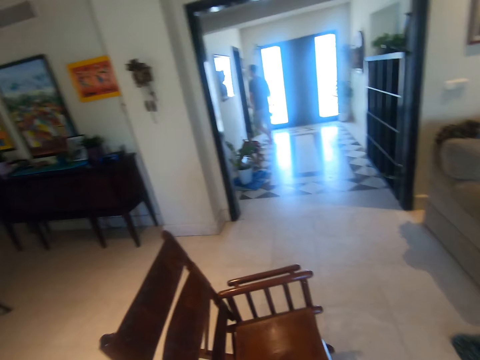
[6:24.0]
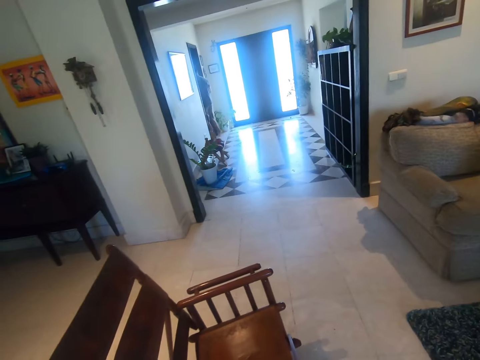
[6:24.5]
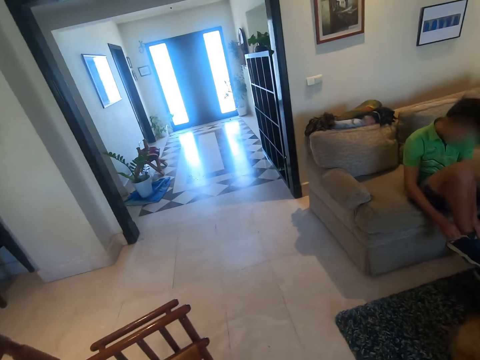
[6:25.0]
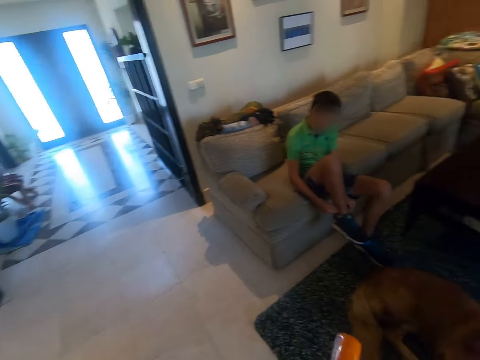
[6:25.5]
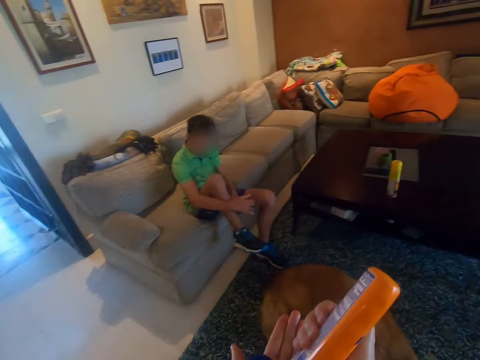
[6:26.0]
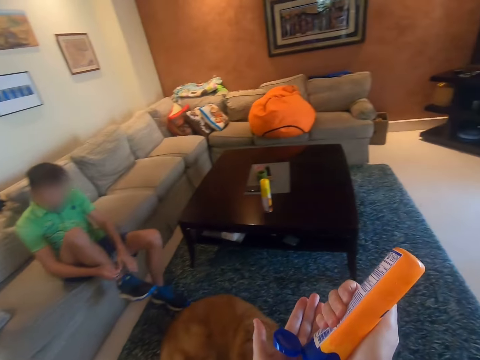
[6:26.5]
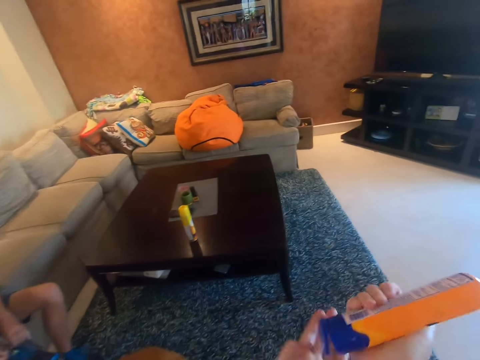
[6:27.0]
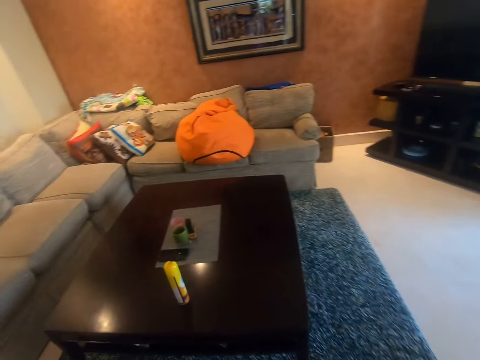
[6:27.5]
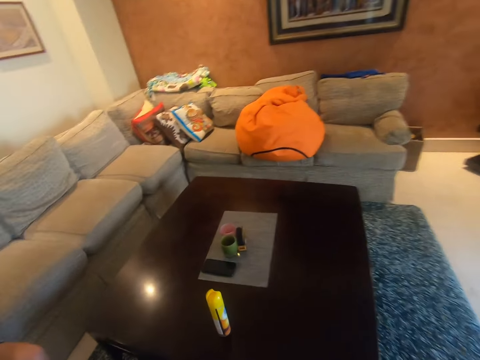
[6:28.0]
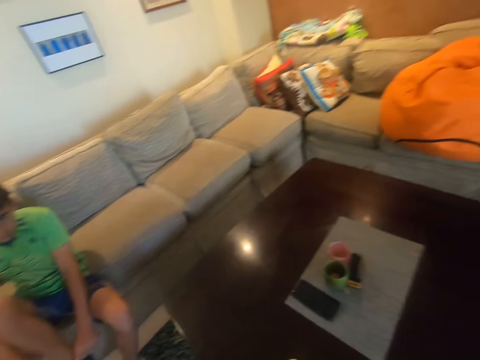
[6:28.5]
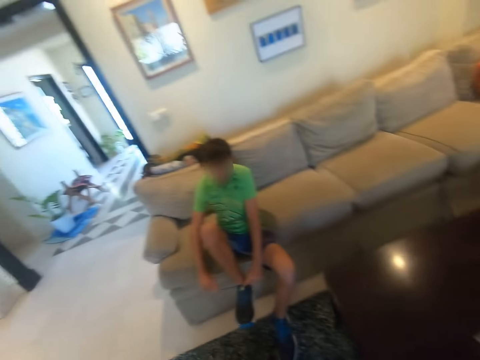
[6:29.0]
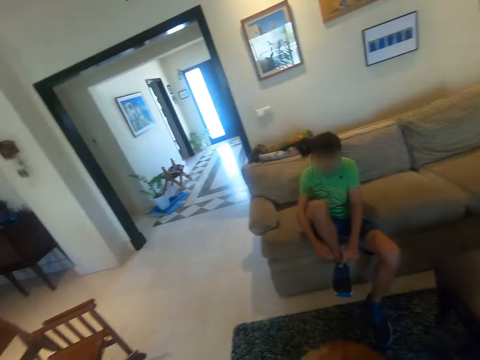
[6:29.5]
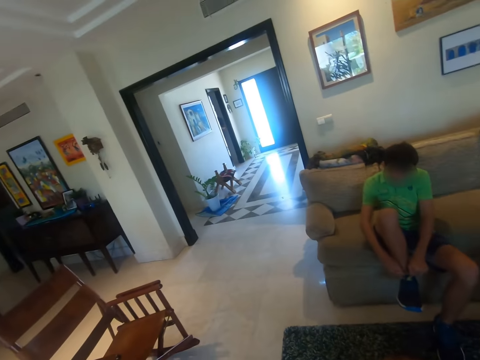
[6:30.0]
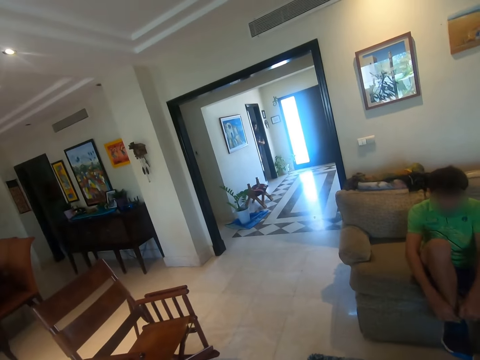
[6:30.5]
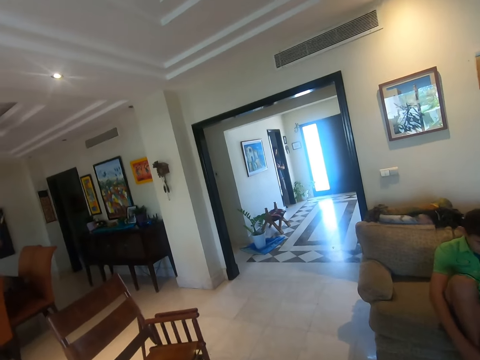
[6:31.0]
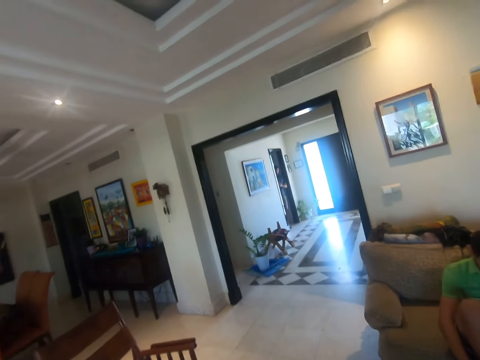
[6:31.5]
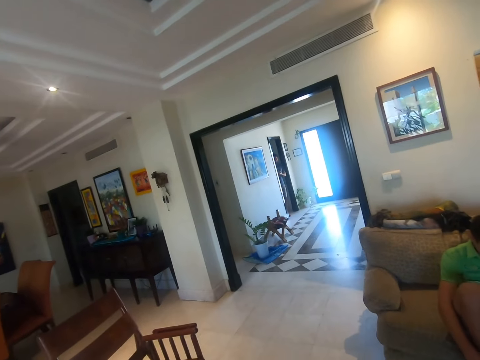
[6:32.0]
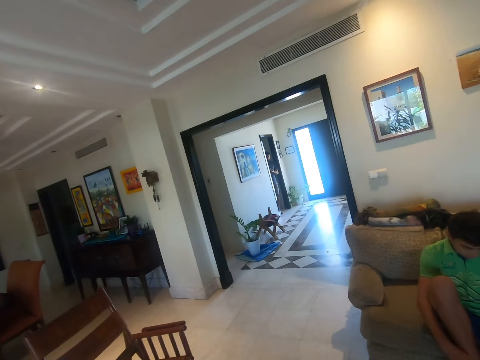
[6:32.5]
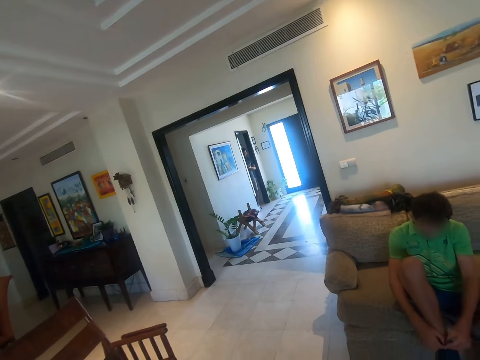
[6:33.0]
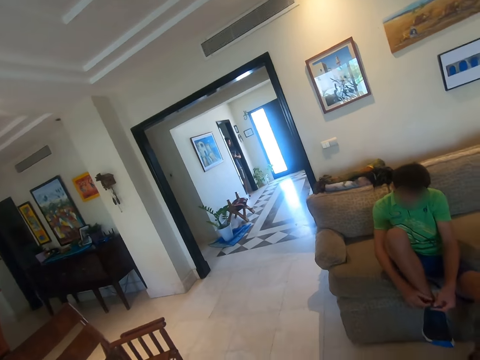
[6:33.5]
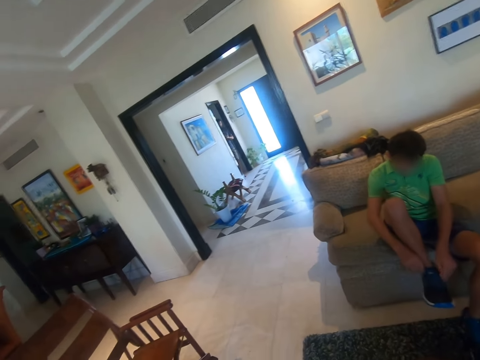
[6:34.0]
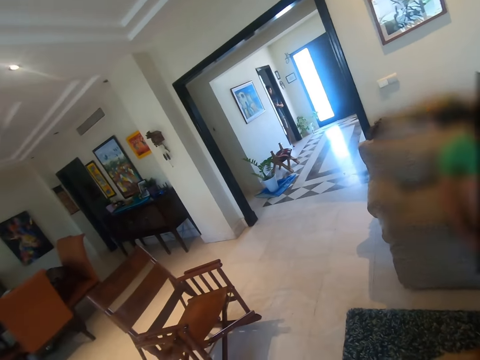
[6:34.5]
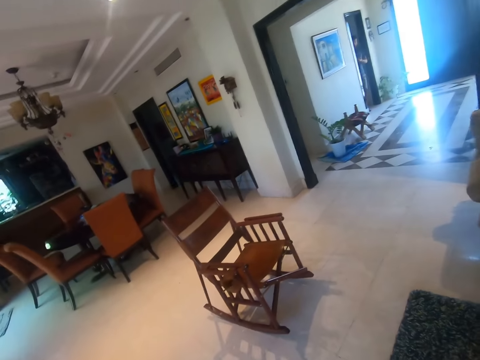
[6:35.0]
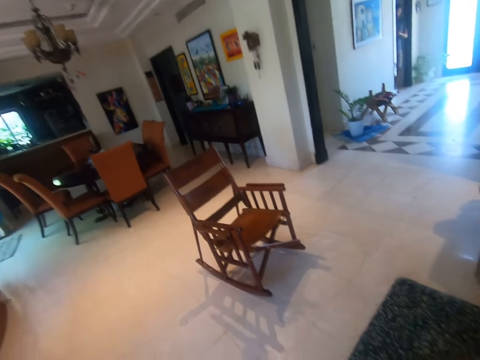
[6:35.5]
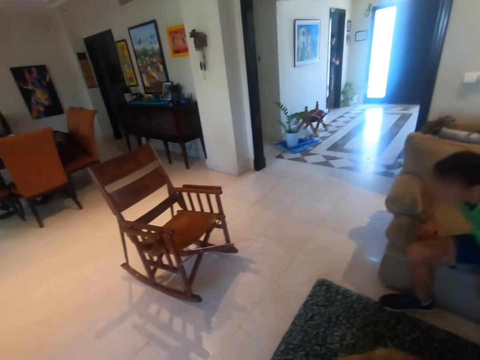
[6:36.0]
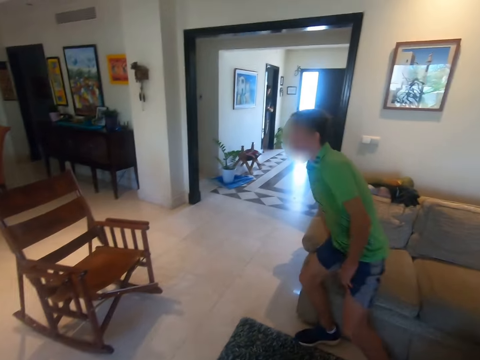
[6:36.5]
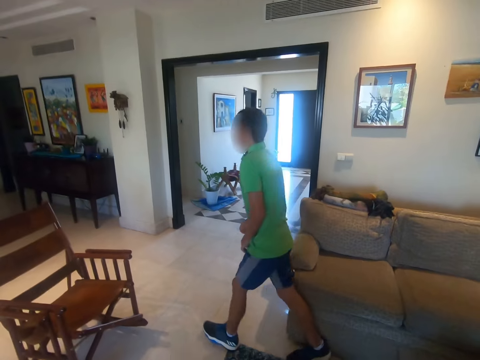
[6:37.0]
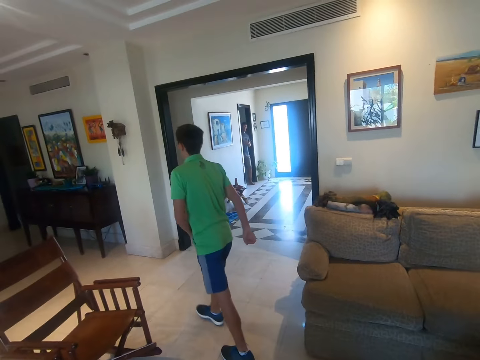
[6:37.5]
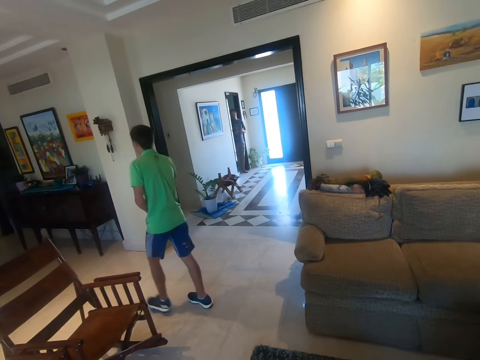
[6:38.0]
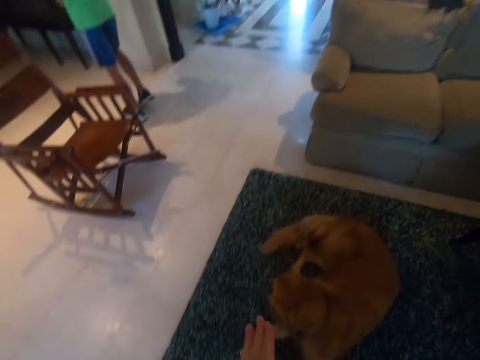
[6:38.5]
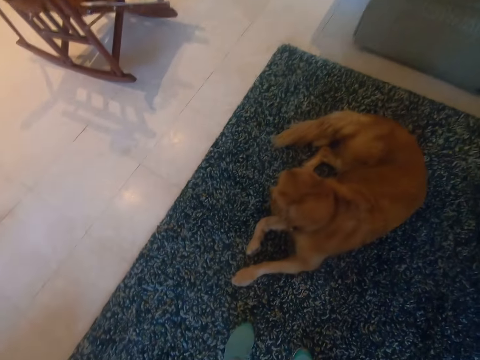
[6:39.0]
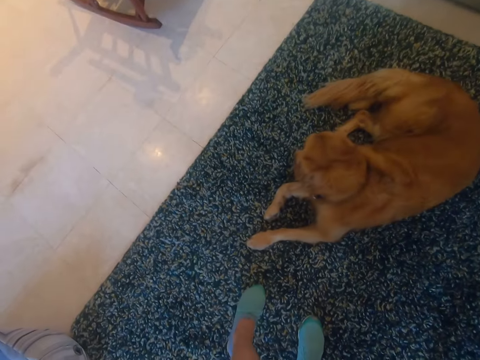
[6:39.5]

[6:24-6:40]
A man ties the shoe lace. The camera wearer applies the lotion on her palm. The man ties the shoe lace. The camera wearer looks around the room. The man stands from the sofa and walks in the room.

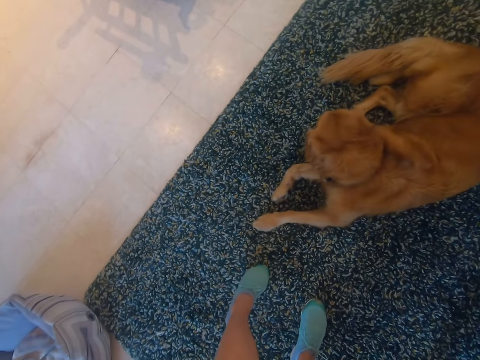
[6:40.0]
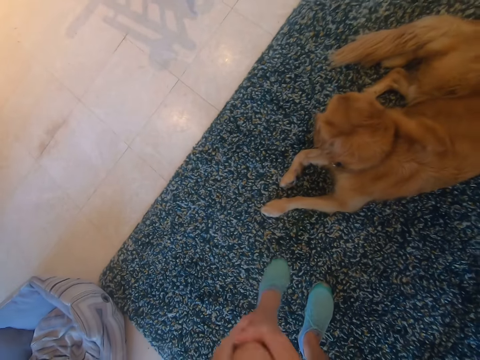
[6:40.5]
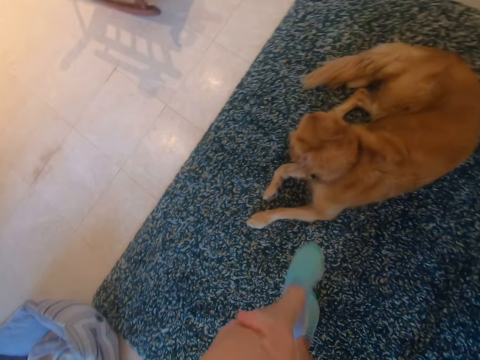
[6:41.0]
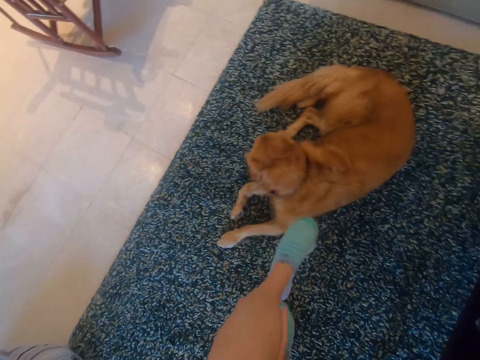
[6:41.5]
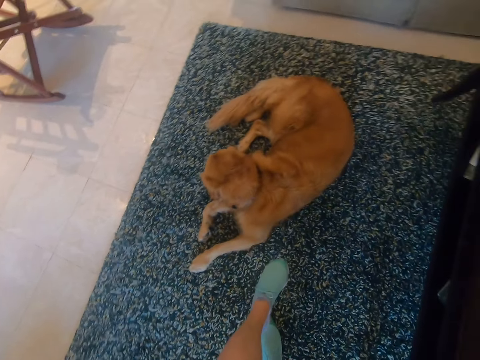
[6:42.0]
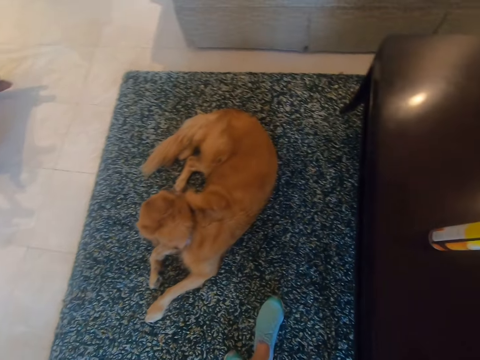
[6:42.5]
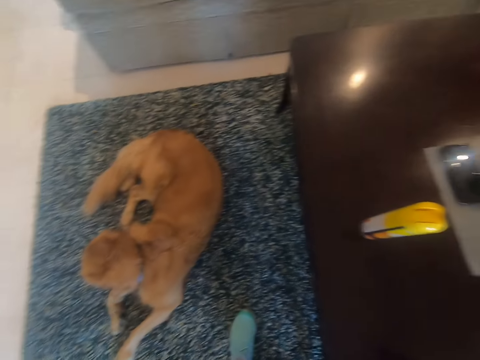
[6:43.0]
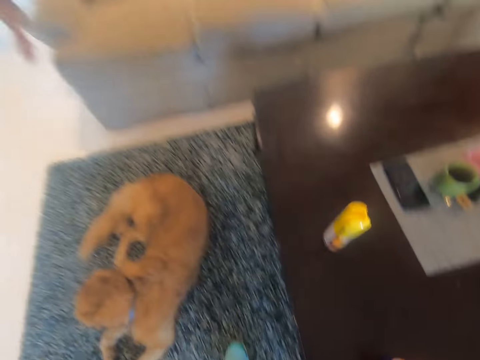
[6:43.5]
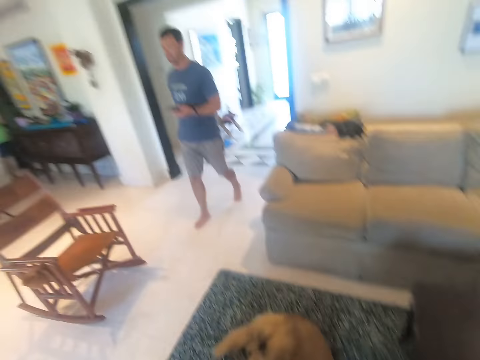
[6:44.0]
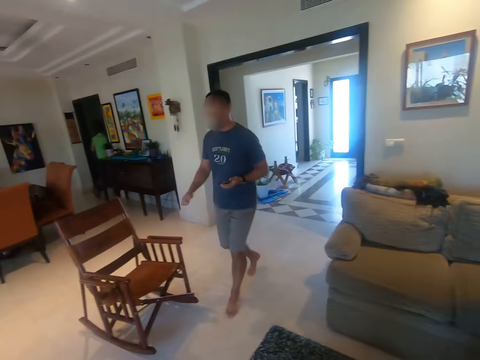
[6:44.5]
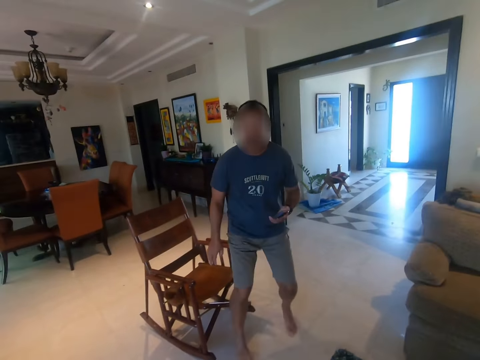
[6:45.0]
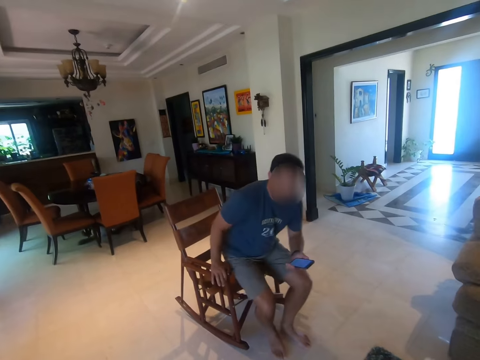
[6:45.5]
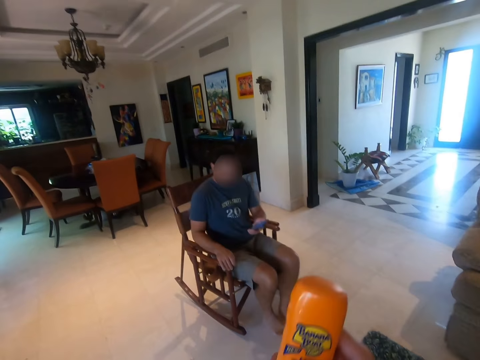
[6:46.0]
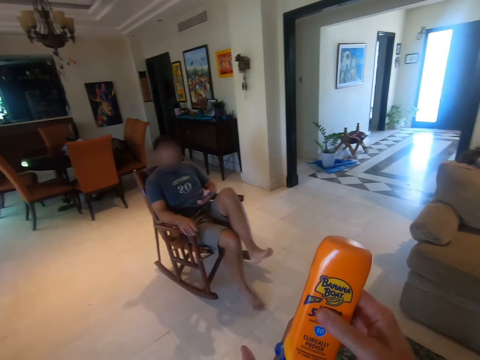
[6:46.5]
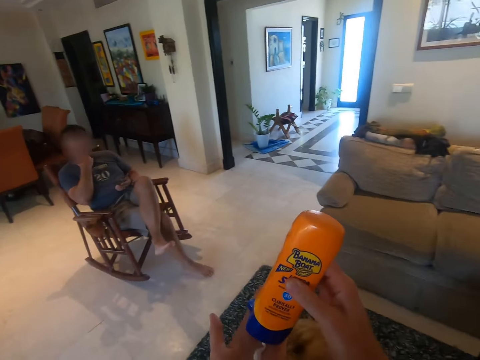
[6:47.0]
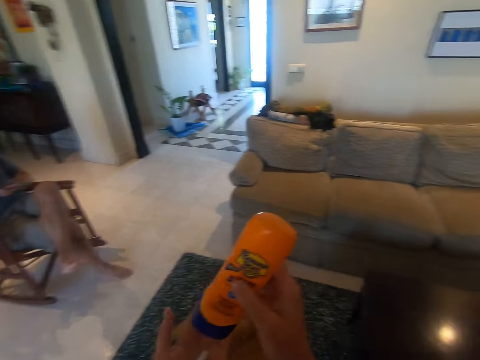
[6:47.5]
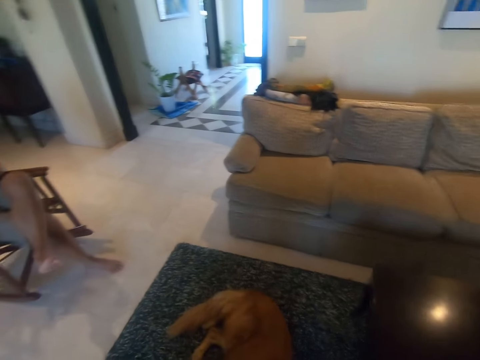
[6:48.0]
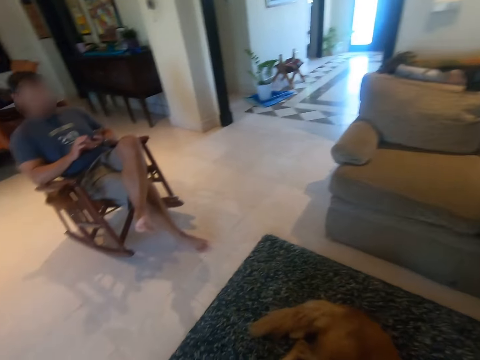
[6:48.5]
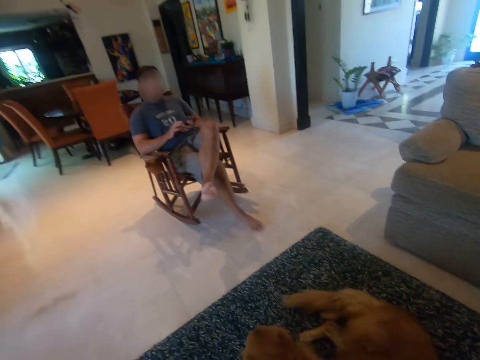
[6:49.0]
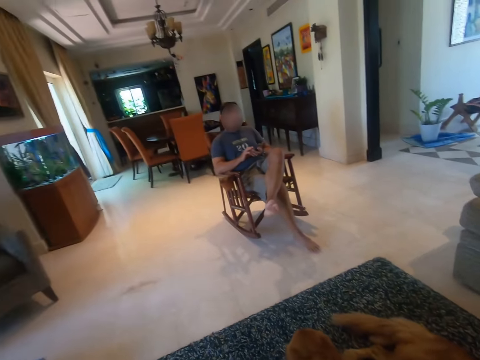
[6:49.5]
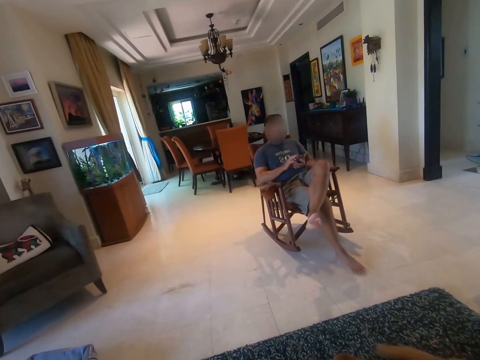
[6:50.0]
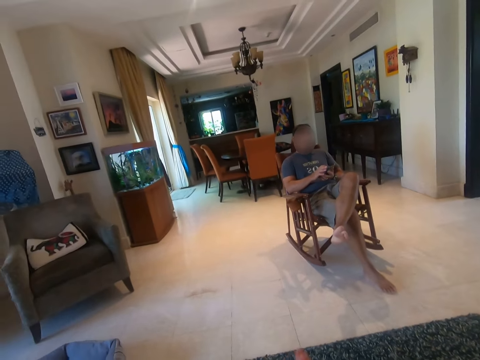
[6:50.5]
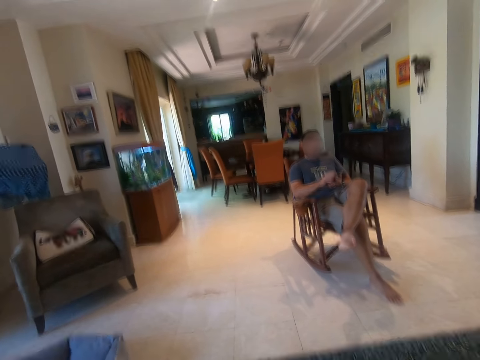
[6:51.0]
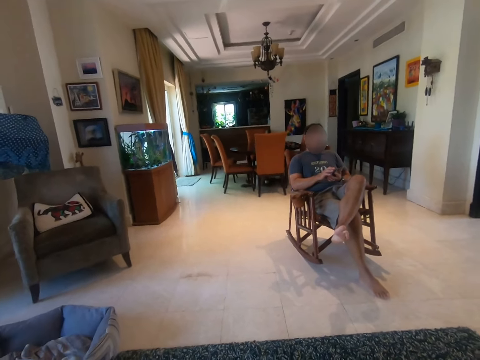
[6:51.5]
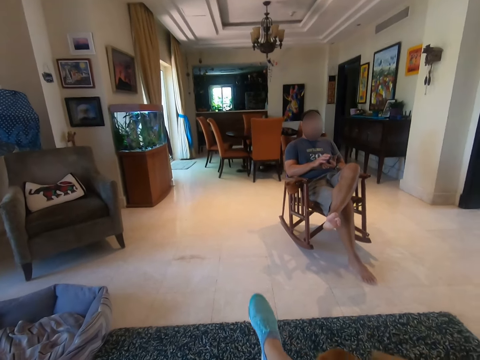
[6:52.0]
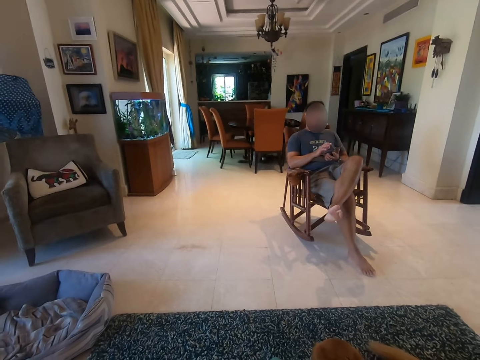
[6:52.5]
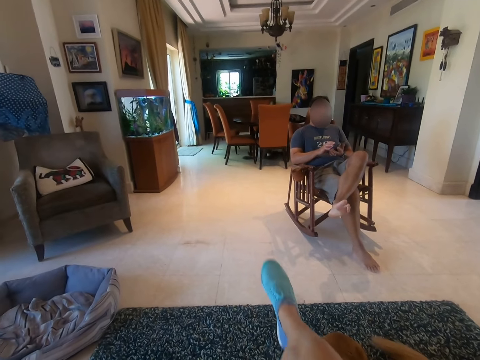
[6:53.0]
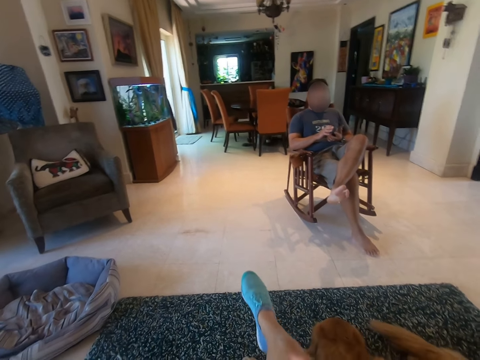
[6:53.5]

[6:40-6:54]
The camera wearer applies the lotion to her leg. She looks on the table. A person walks in the room and sits on the rocking chair. The camera wearer applies the lotion on her palm. The person scrolls through the phone. The camera wearer looks around the room and talks to the person. She applies the lotion.
